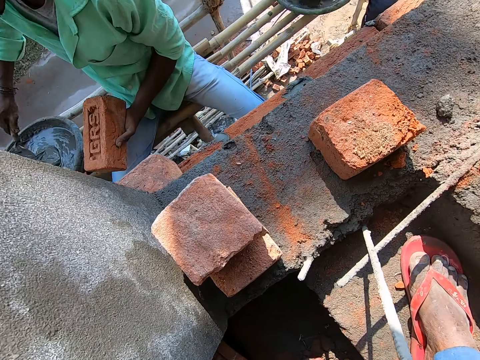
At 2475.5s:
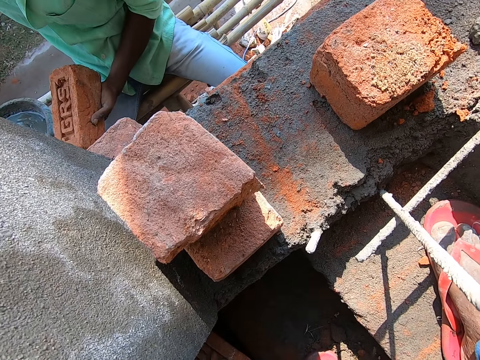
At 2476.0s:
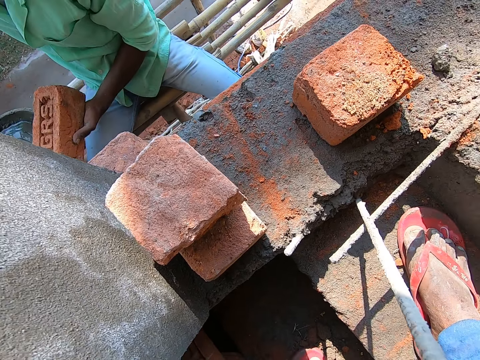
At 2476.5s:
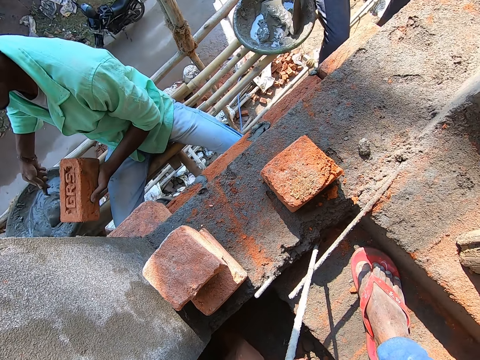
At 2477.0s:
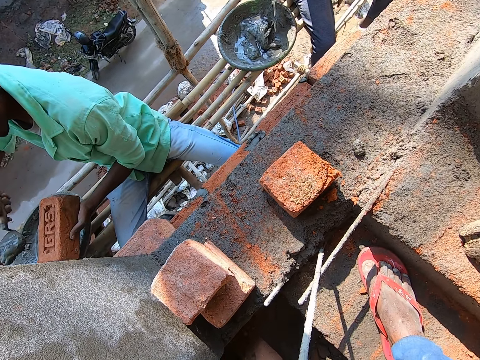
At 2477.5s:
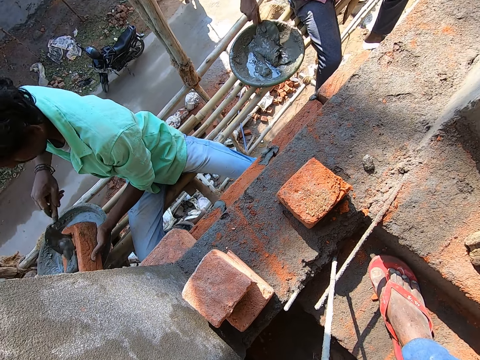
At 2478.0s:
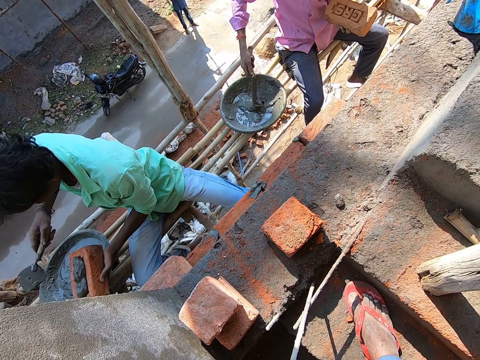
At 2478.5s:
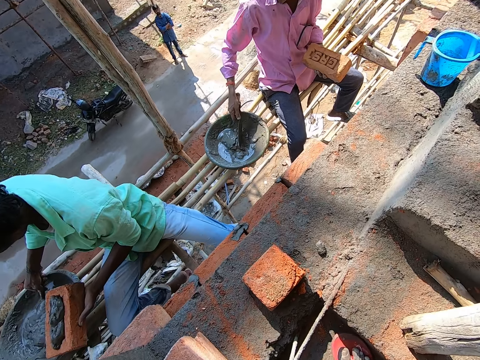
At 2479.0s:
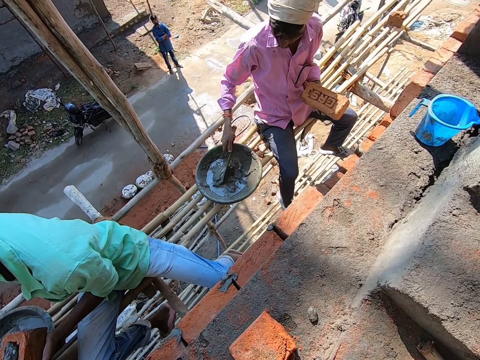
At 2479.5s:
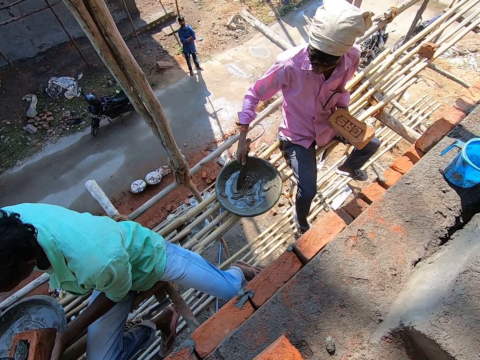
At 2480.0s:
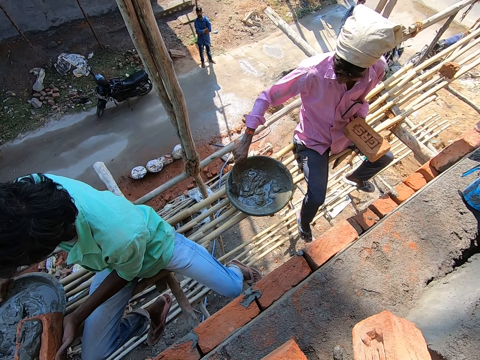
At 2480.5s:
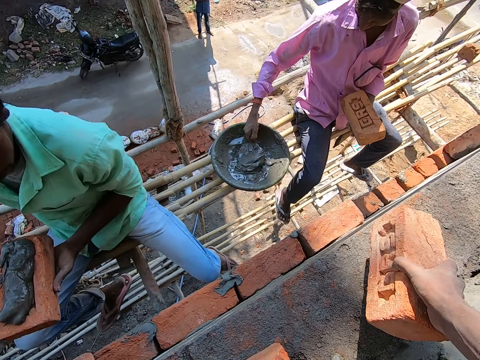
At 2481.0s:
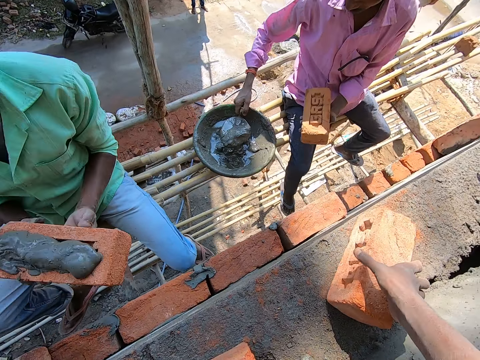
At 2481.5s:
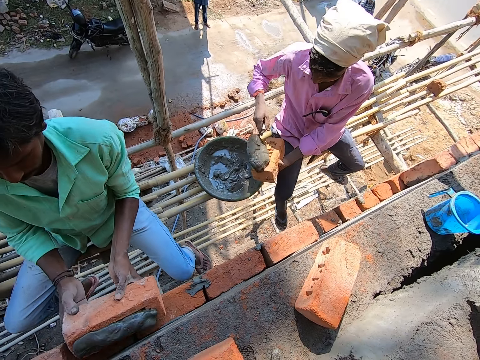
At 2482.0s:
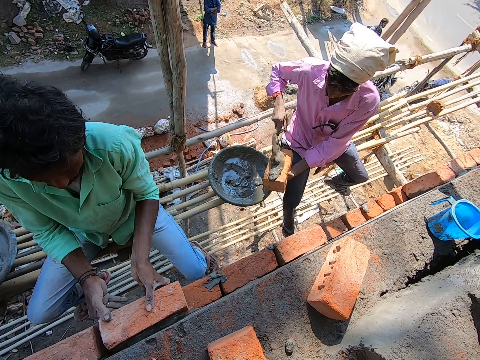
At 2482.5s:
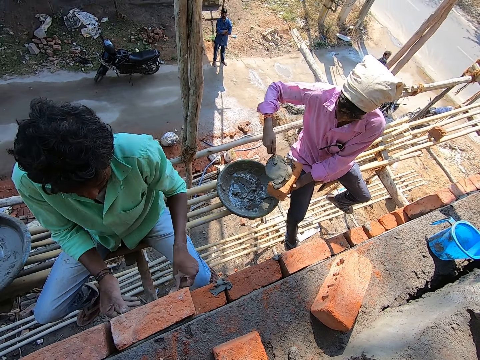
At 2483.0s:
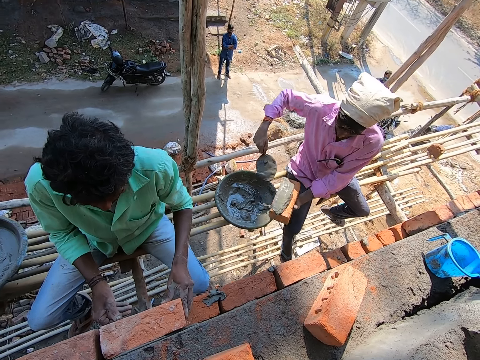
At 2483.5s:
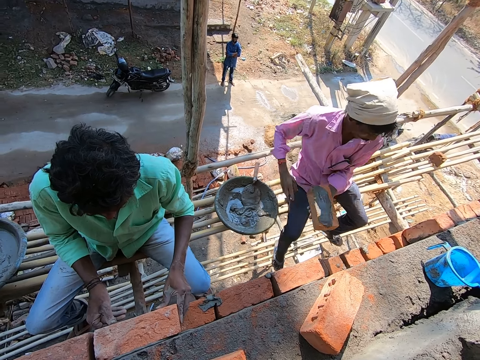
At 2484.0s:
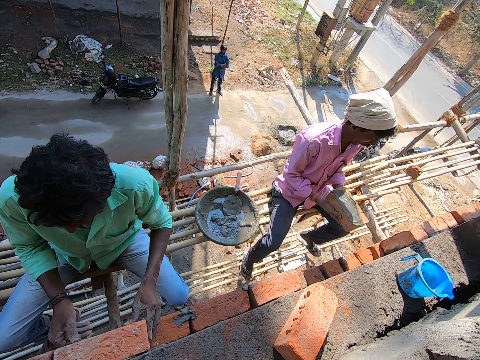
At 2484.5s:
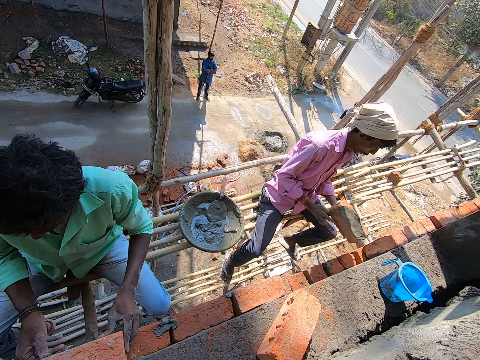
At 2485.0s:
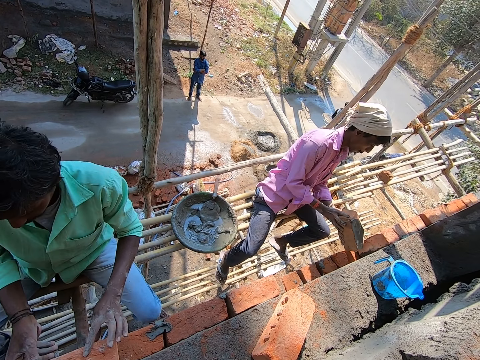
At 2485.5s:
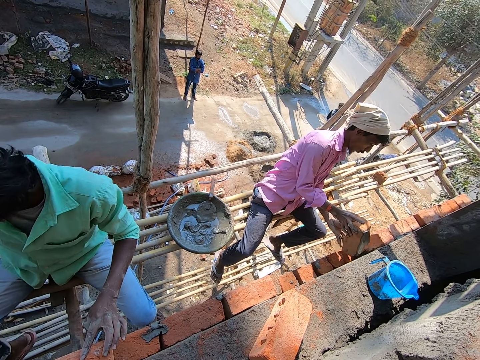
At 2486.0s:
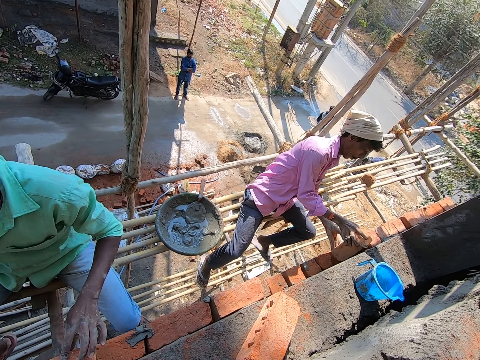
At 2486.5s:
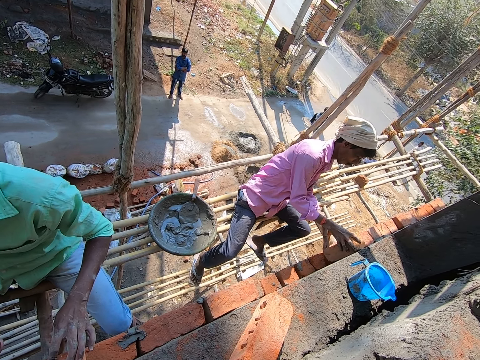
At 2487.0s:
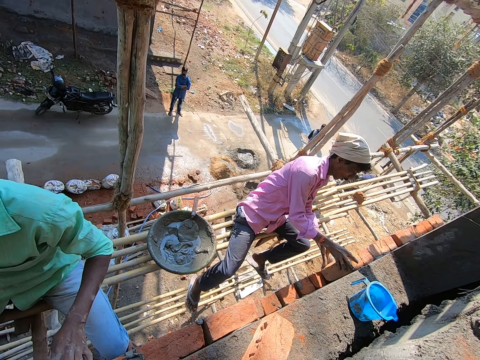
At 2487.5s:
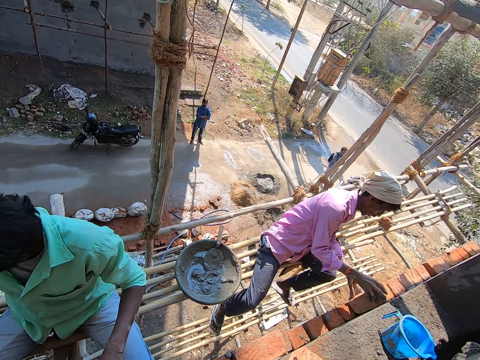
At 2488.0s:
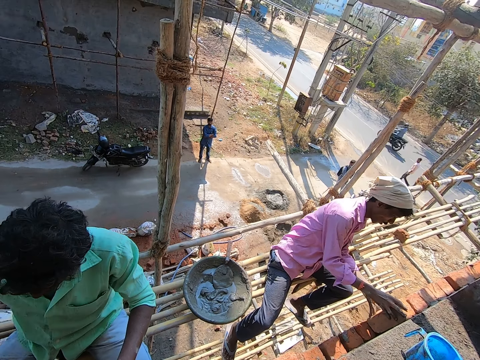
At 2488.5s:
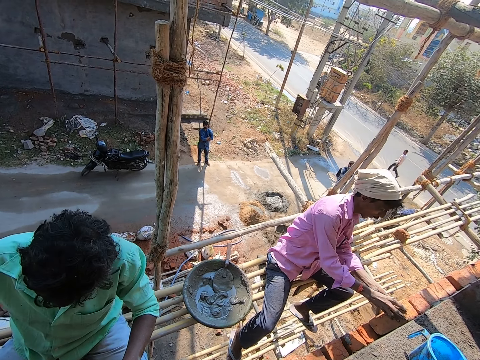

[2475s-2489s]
A man packs the mortar from the head pan with a trowel in his right hand. Another man stirs the mortar in the head pan with the trowel in his right hand. The first man puts the mortar on the clay brick with the trowel in his right hand, scoops the mortar with the trowel, and puts the mortar on the brick. The other man packs the mortar from the head pan with the trowel in his right hand. The camera wearer drops a clay brick on the wall with his right hand. The other man puts the mortar on the clay brick with the trowel in his right hand. The first man places the clay brick on the wall with his right hand. The other man spreads the mortar on the brick. The first man adjusts the brick with both hands. The other man puts the trowel on the mortar, places the clay brick on the wall with his right hand, and adjusts the brick with both hands.

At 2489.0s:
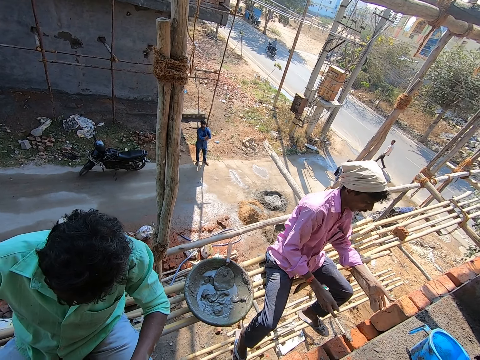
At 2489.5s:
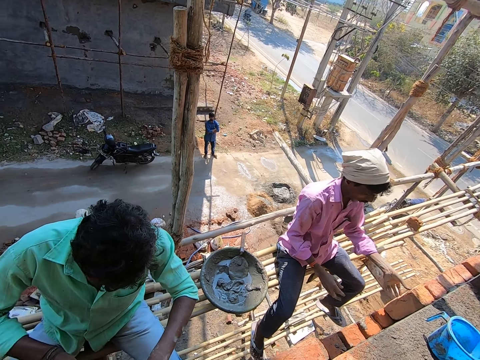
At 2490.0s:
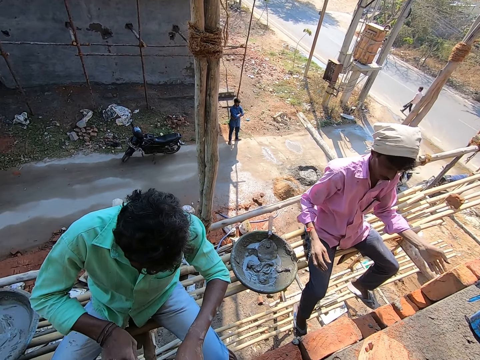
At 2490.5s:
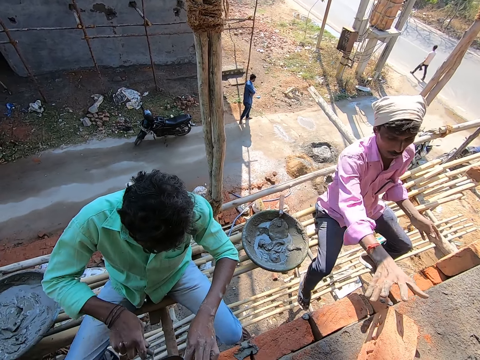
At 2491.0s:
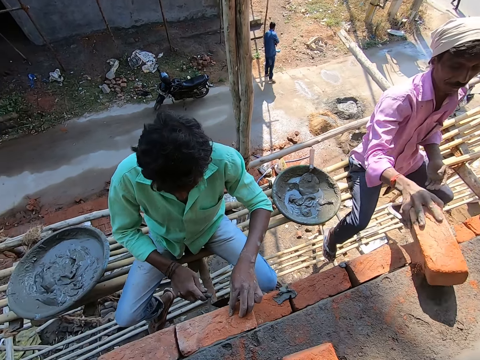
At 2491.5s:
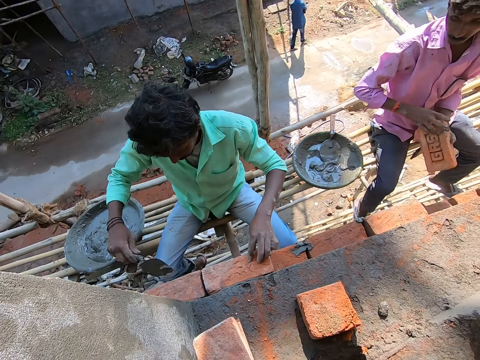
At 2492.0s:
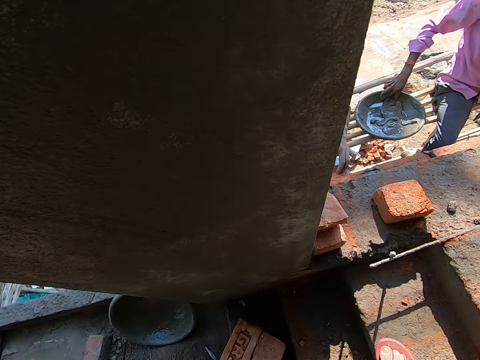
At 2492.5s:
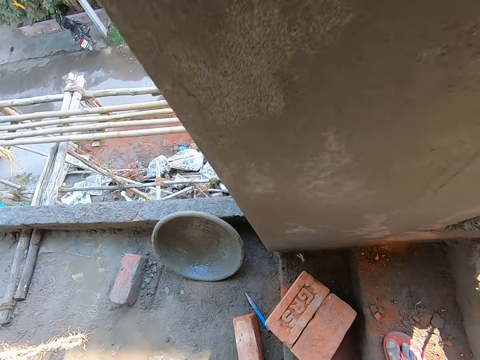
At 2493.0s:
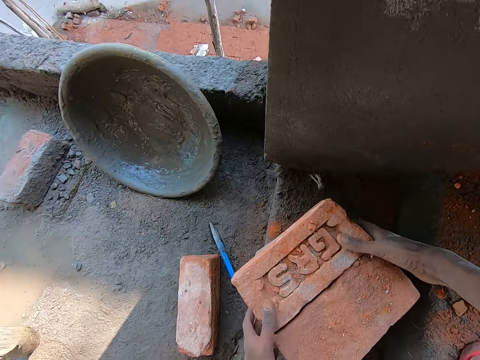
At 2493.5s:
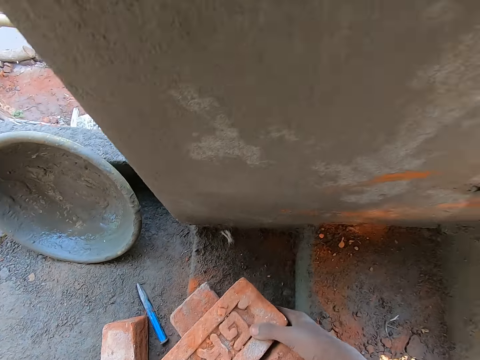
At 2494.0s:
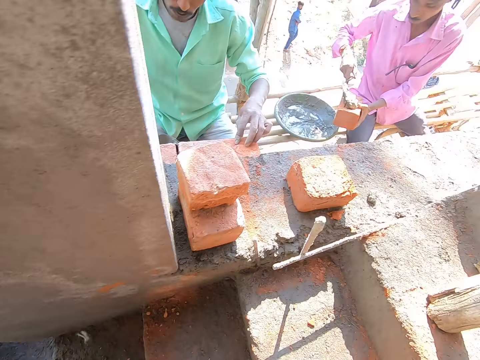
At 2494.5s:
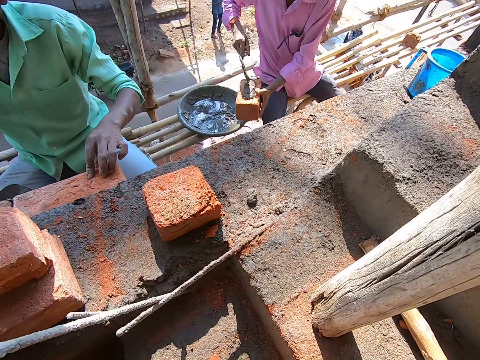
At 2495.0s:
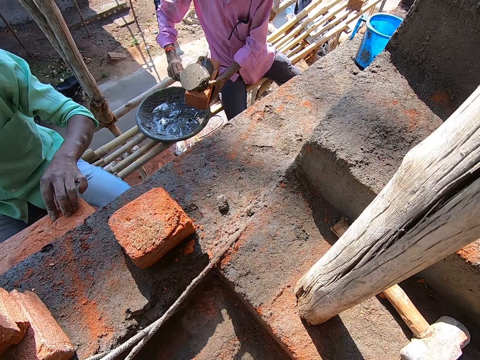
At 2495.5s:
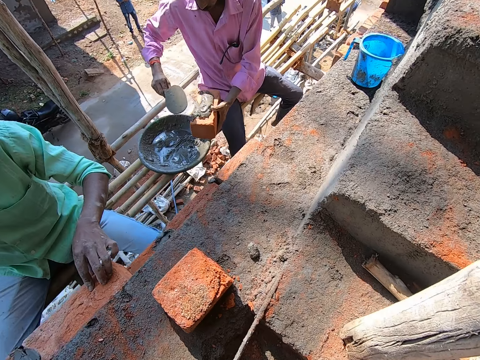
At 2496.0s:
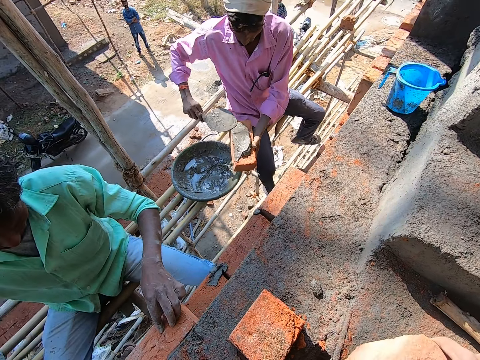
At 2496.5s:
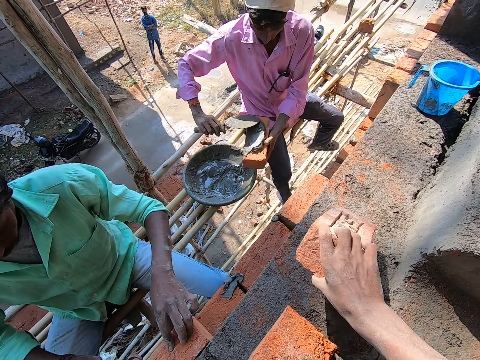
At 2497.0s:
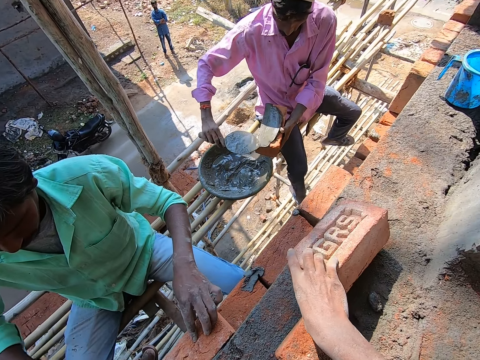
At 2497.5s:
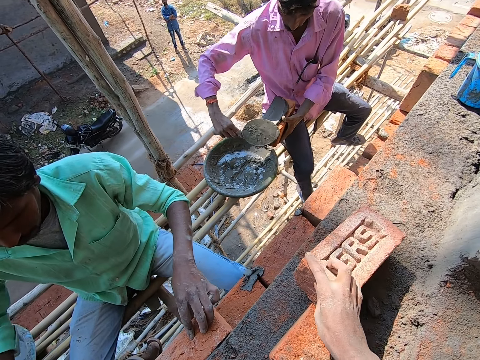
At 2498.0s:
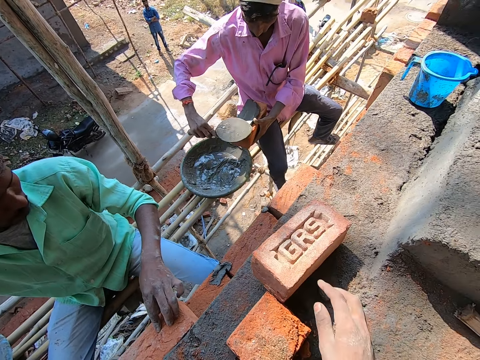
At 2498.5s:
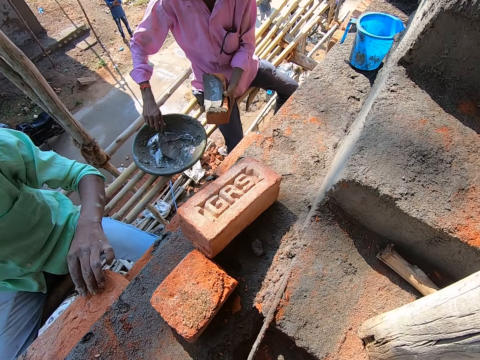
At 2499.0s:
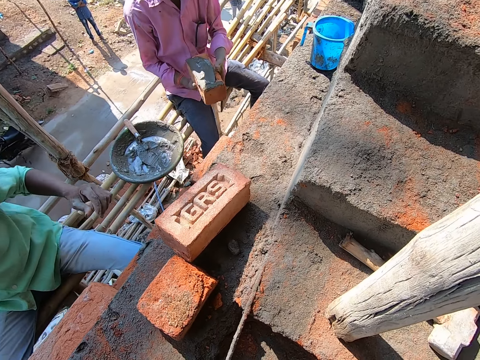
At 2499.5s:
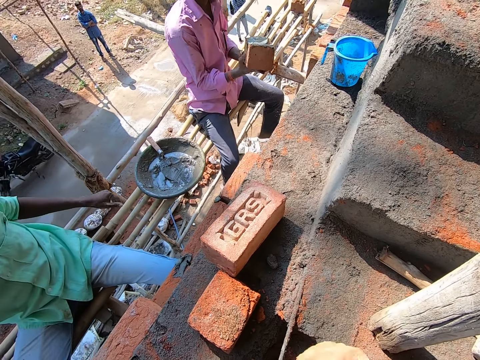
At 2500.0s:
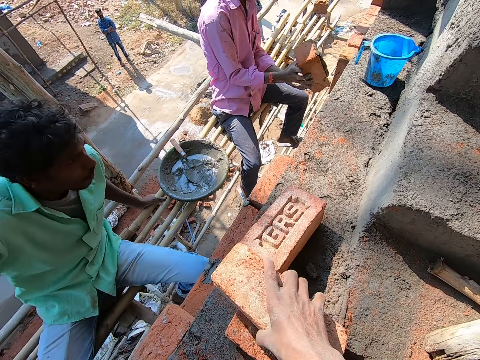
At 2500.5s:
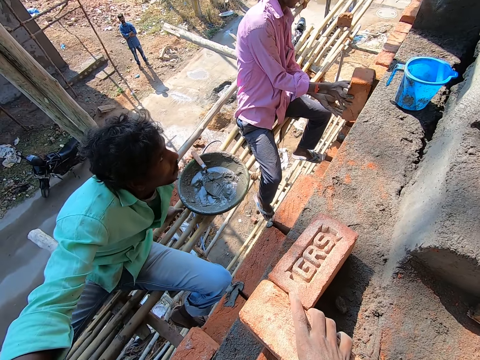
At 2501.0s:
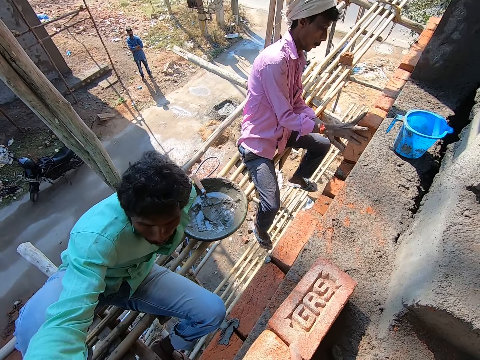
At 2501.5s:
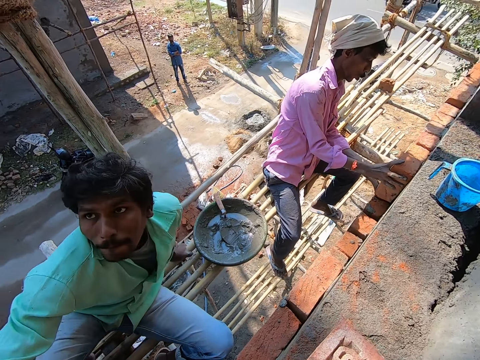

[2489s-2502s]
A man picks a clay brick with his right hand from the wall. Another man applies mortar around the clay brick with the trowel in his right hand. The first man picks up the trowel with his right hand. The camera wearer looks around. He picks some clay bricks with his right hand from the ground. He turns around. The first man puts the mortar on the clay brick with the trowel in his right hand. The camera wearer drops the clay brick on the wall with his right hand. He drops the clay brick on the wall with his right hand again, on top of the other brick. The first man places the clay brick on the wall with his right hand.
